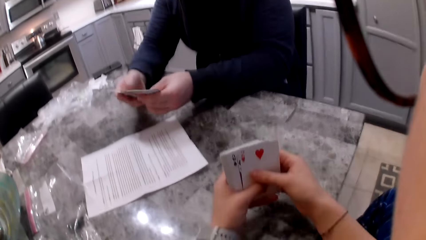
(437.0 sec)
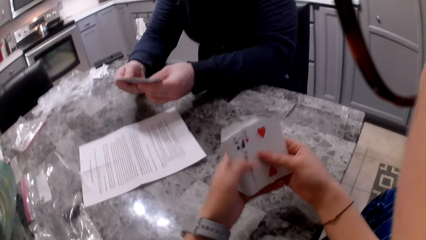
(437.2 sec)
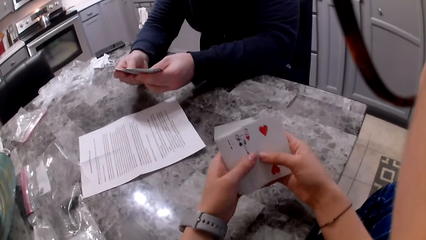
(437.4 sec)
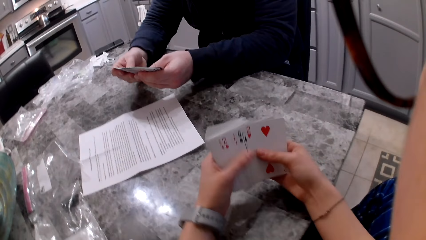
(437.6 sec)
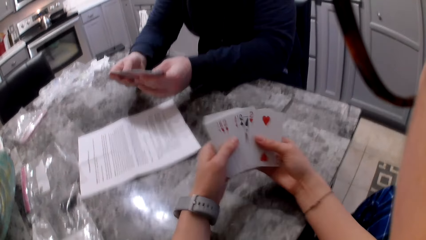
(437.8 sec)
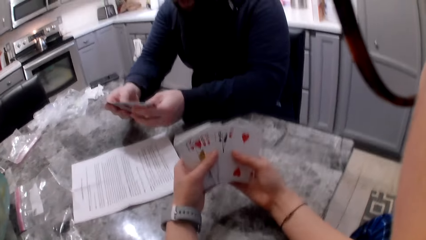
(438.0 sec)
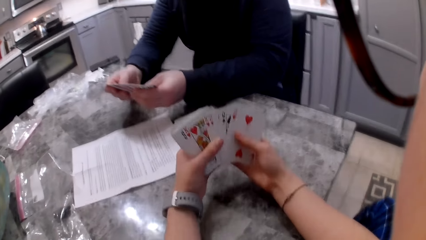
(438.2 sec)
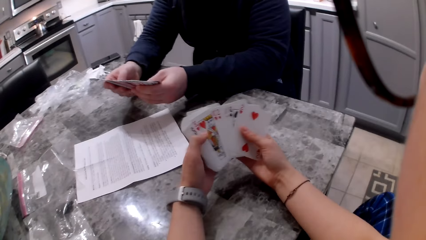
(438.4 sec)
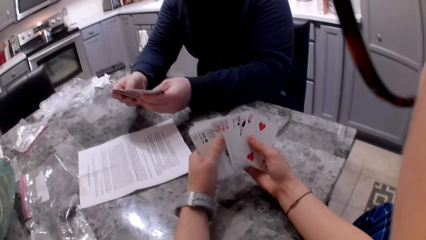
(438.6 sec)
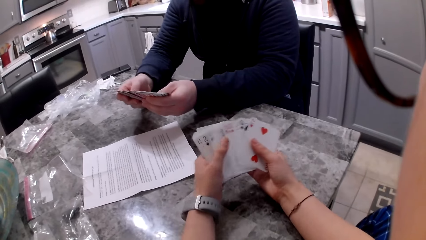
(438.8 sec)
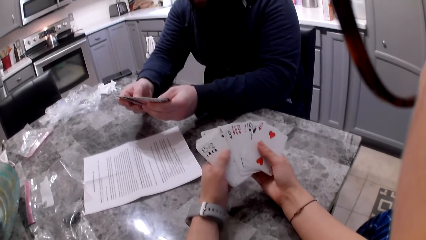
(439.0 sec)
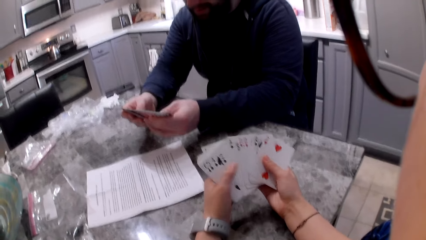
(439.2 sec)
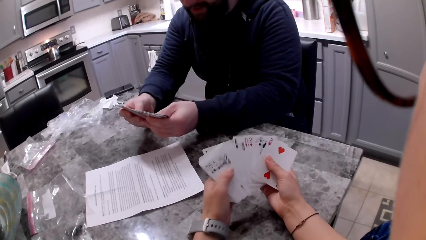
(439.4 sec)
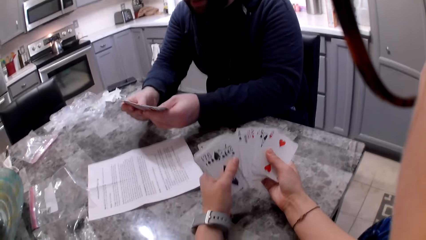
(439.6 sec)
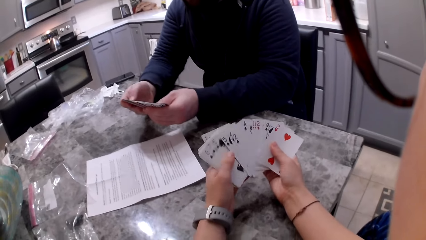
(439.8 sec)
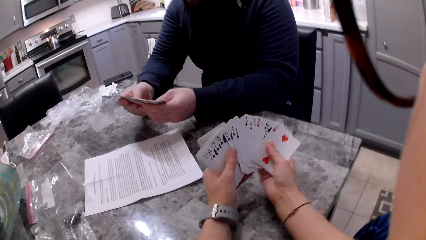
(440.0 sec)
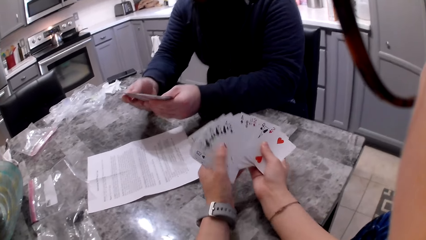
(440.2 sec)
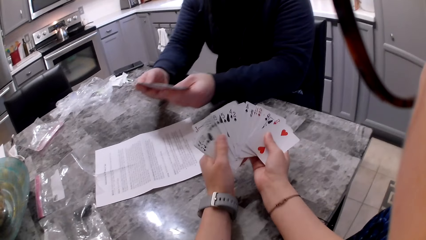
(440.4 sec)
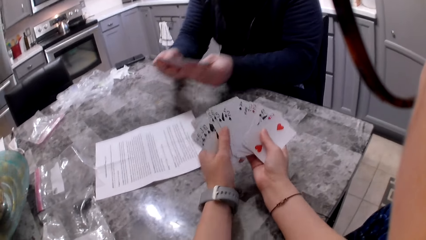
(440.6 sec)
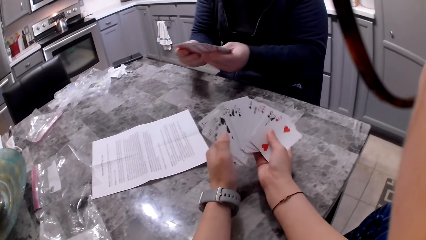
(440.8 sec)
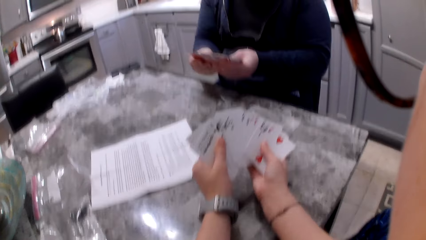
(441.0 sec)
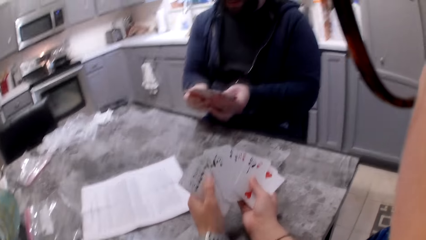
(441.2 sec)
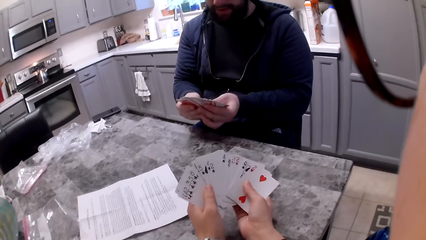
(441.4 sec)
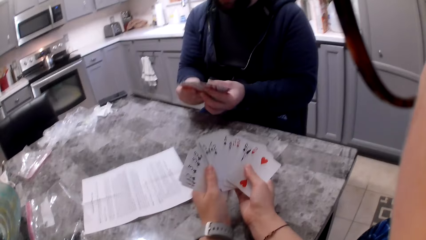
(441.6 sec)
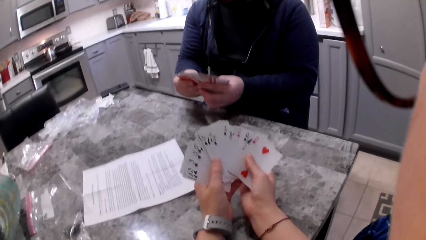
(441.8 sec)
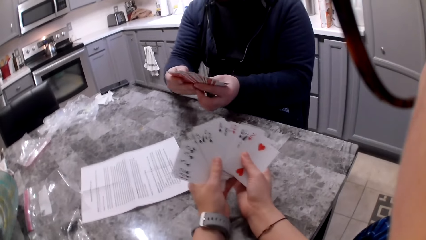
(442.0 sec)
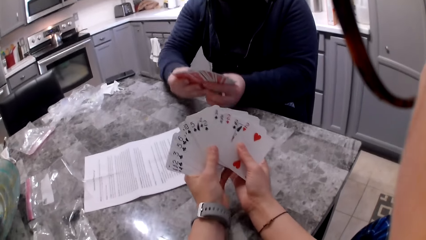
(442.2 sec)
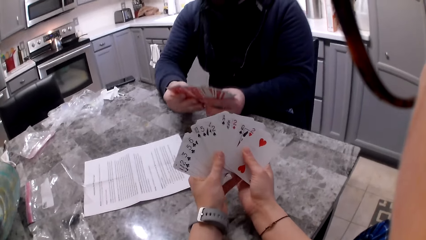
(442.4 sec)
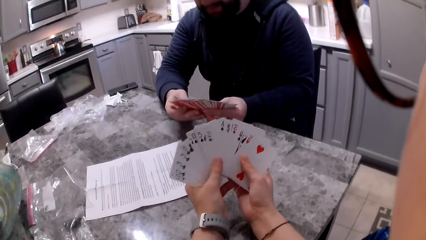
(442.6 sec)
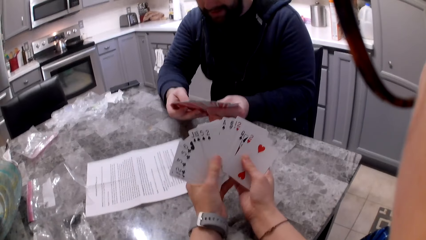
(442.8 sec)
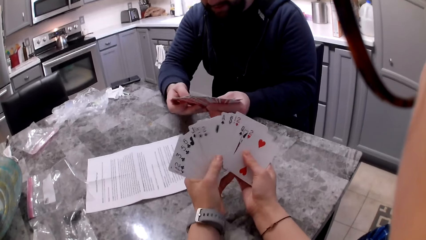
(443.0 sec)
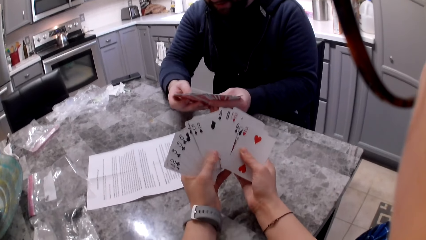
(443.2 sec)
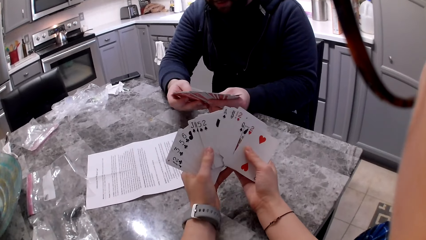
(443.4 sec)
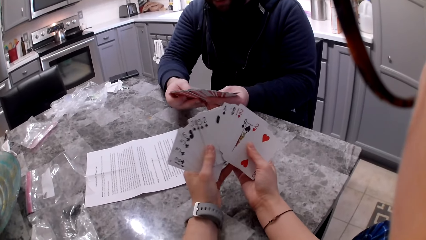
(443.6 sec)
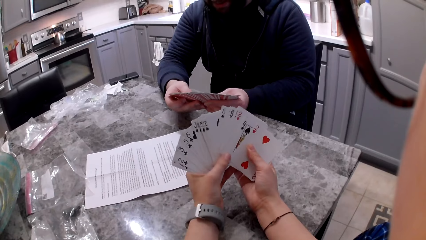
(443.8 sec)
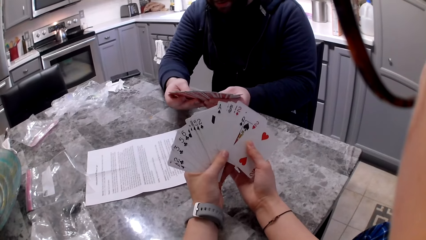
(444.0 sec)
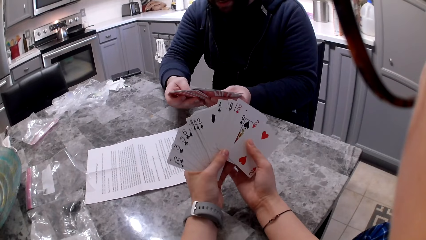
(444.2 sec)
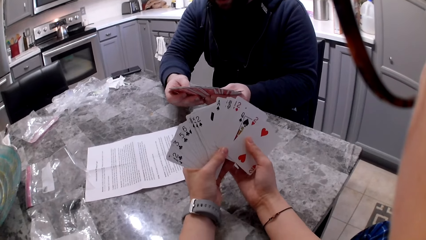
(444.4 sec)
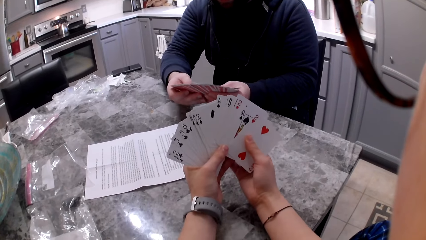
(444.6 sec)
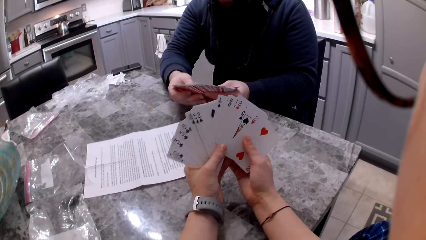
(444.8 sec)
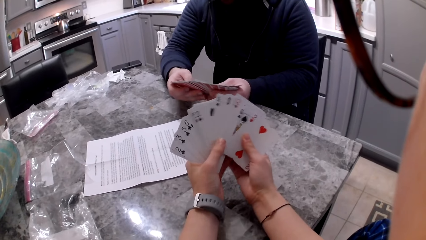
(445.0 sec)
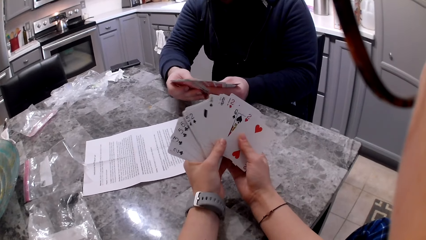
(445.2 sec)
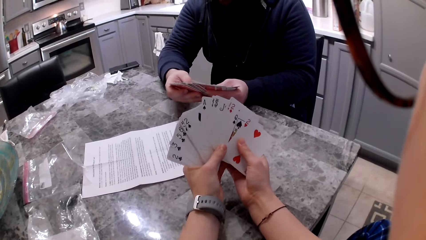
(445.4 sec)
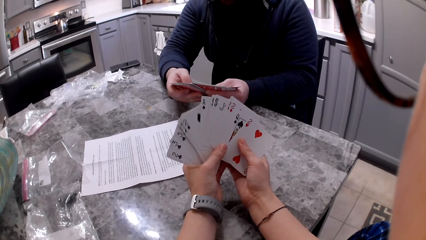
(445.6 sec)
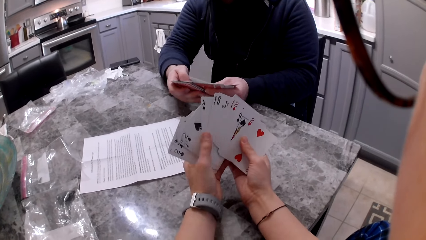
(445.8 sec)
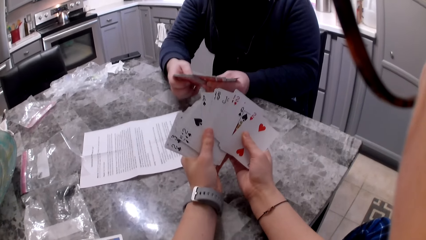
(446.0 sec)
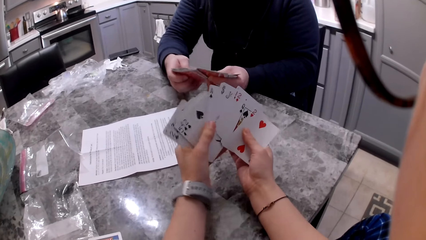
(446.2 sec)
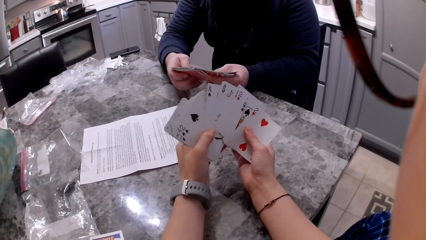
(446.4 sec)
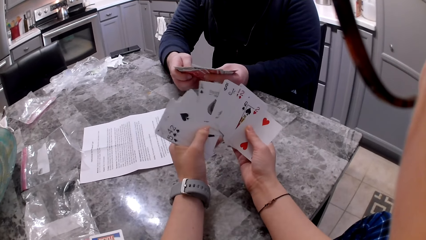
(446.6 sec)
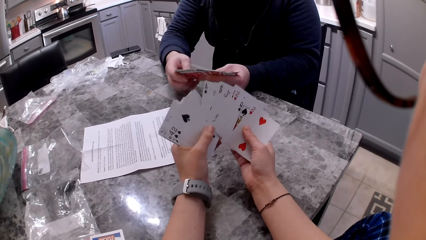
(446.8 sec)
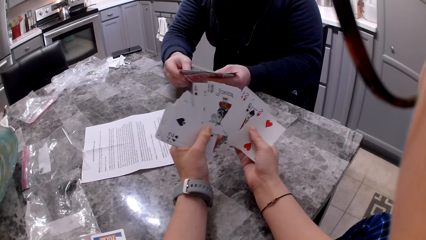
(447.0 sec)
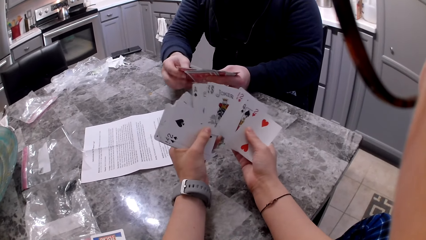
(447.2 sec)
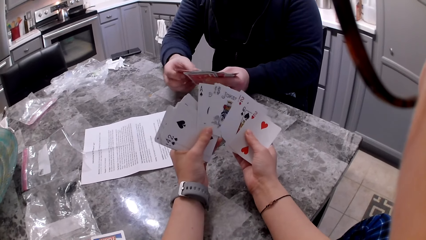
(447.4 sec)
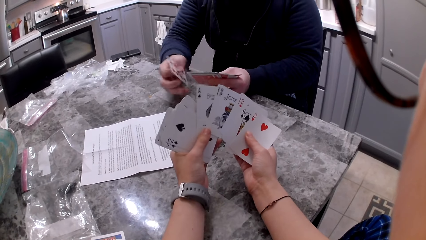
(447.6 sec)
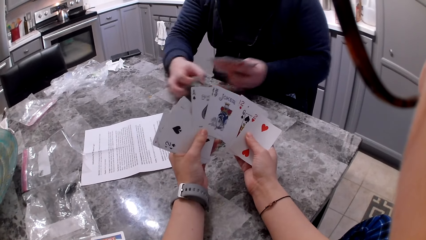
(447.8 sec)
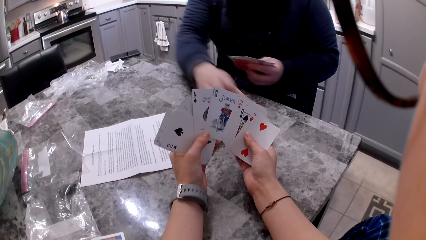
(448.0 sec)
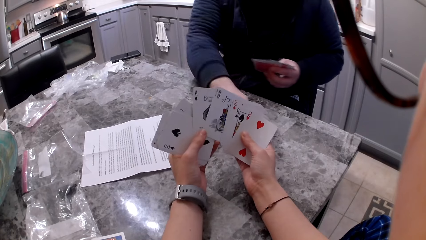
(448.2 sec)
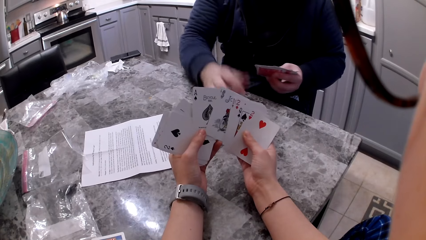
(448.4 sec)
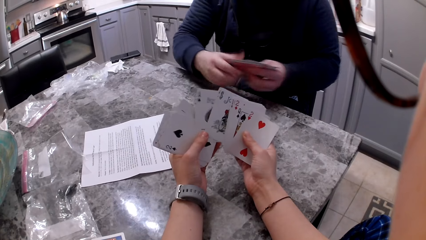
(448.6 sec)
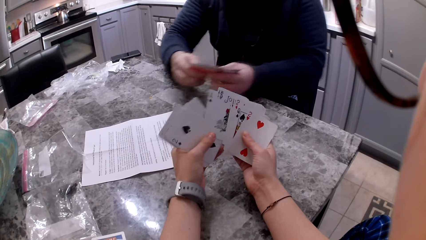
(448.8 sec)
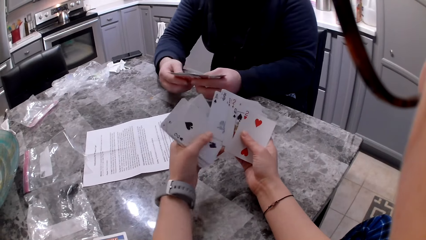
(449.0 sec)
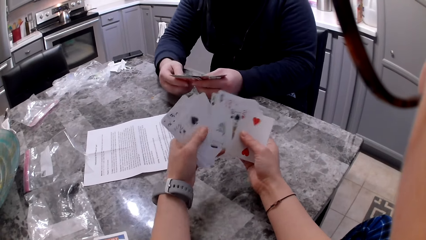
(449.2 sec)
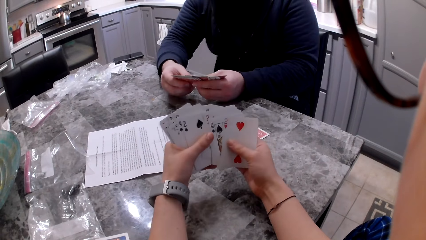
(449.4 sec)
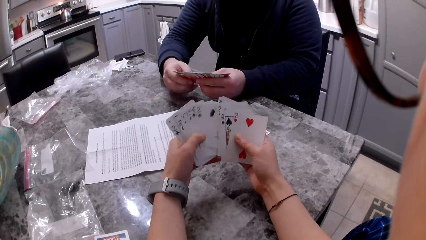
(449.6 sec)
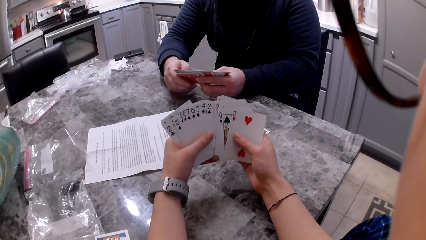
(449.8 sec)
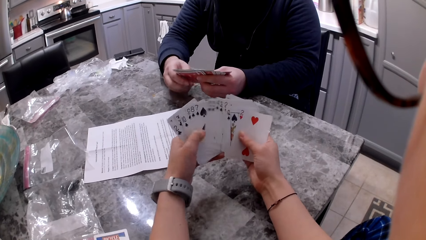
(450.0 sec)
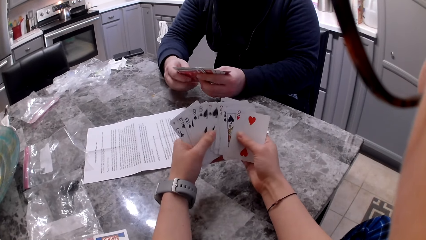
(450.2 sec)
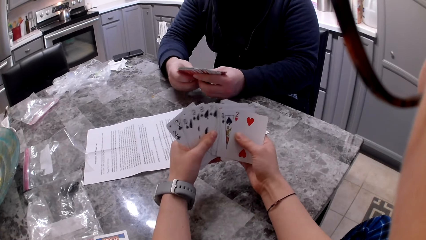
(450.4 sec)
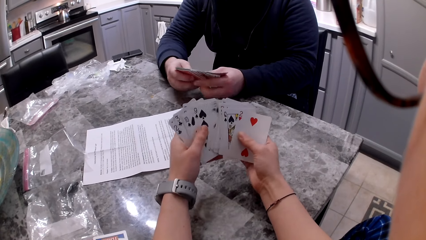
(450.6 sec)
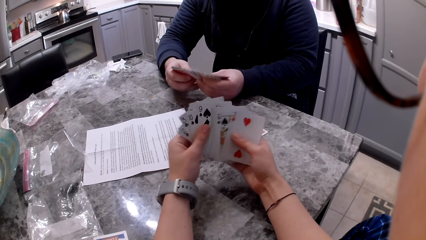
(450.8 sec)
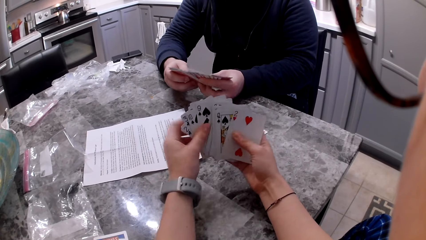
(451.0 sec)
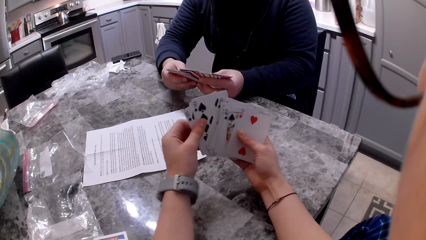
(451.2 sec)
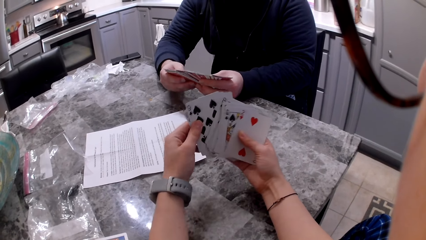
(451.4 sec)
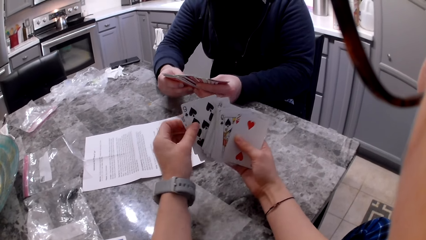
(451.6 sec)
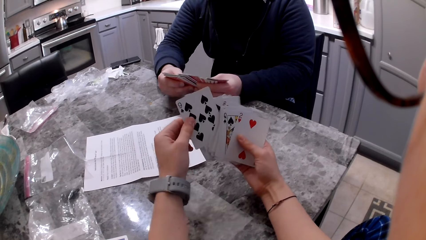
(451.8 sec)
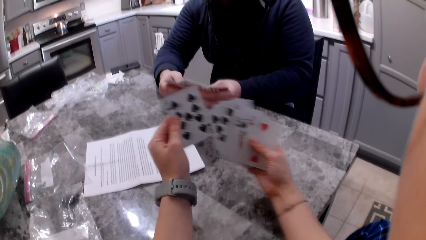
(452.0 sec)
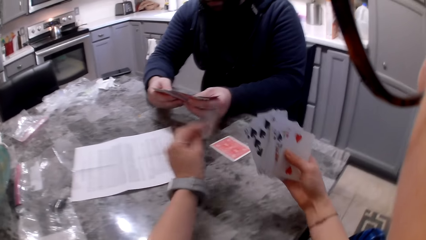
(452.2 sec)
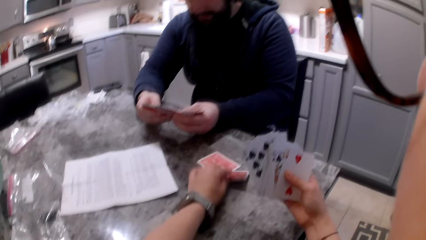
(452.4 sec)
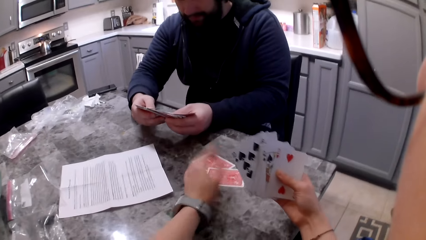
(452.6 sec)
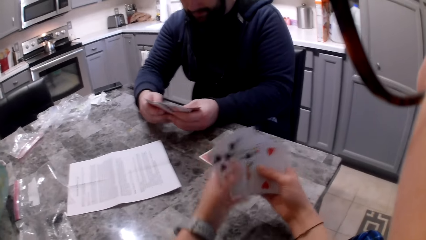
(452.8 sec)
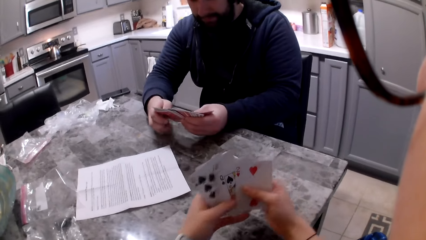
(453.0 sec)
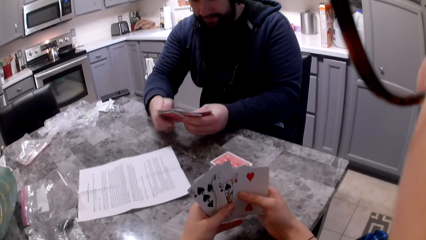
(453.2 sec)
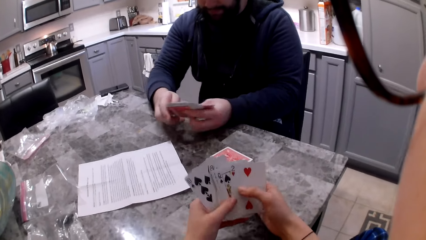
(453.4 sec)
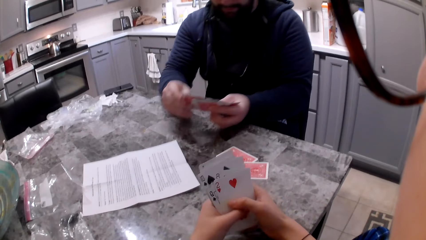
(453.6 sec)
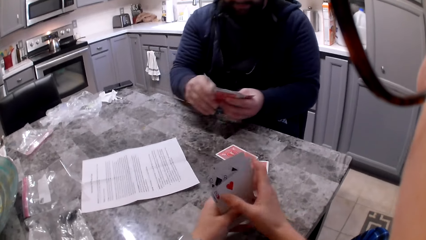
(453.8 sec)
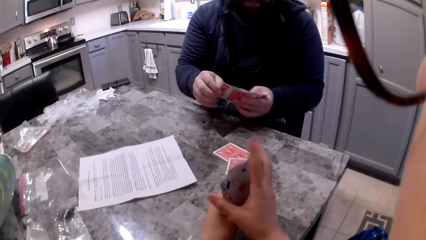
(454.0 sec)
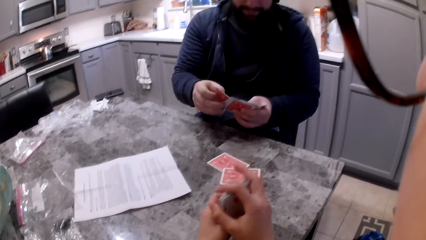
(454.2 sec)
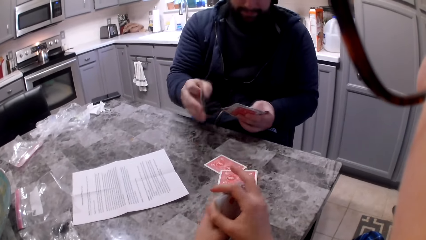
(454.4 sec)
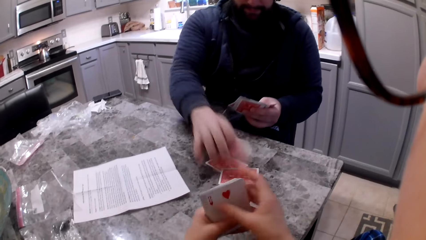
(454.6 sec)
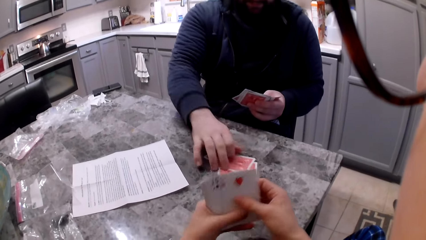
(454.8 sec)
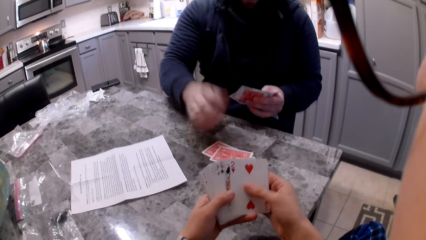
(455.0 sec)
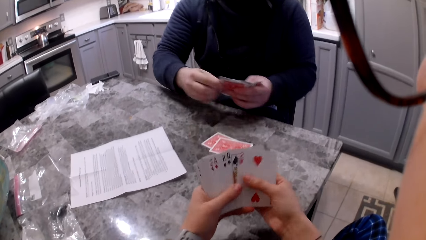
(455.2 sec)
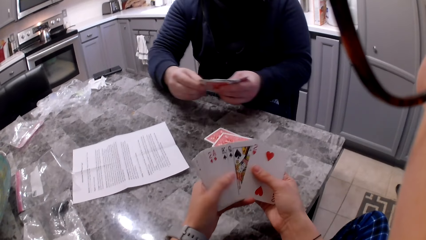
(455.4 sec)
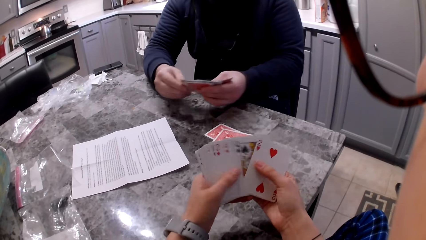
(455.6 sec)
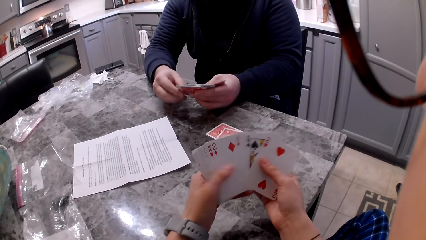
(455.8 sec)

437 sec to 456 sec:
The camera wearer shuffles the cards in her hands. A man picks up a card with his left hand. He drops the card on the counter. The camera wearer shuffles the cards in her hands. The man shuffles the cards in his hands. The camera wearer picks up a card with her right hand. She drops the card on the counter. The man shuffles the cards in his hands. The camera wearer shuffles the cards in her hands. The man picks up the card with his left hand and drops the card on the counter. He shuffles his cards. The camera wearer shuffles the cards in her hands.
